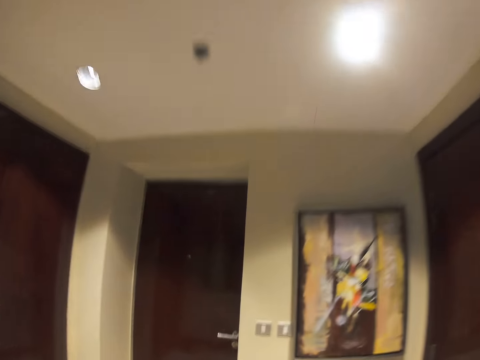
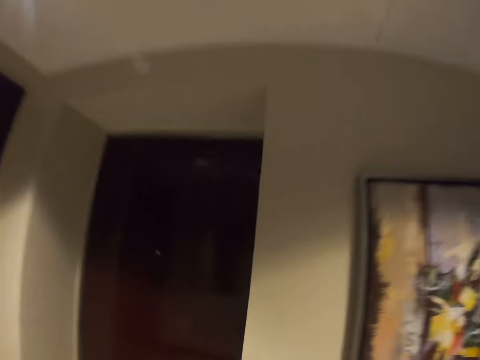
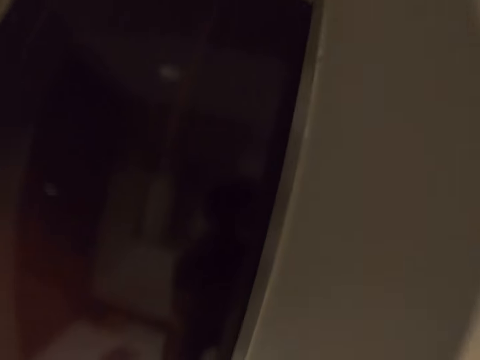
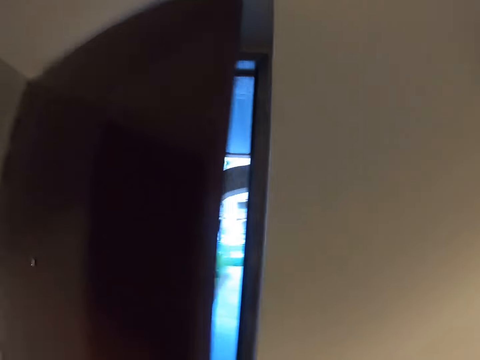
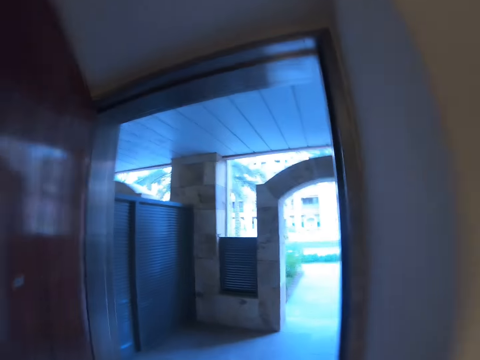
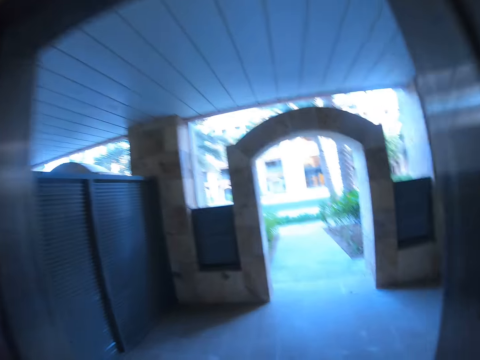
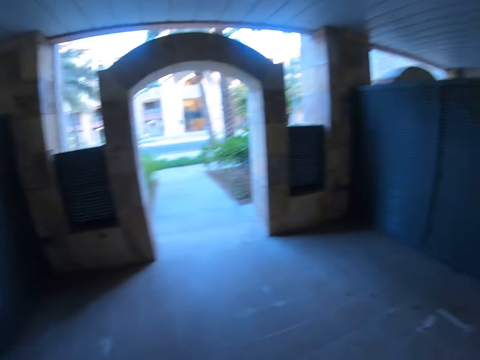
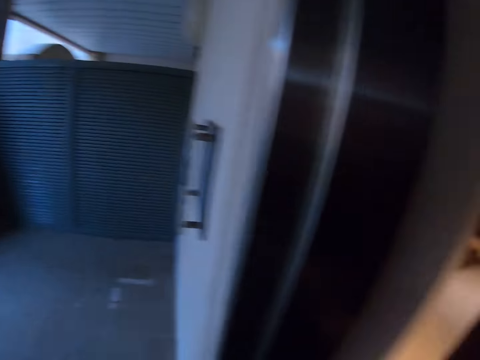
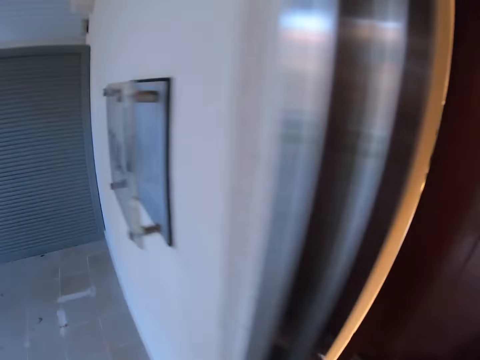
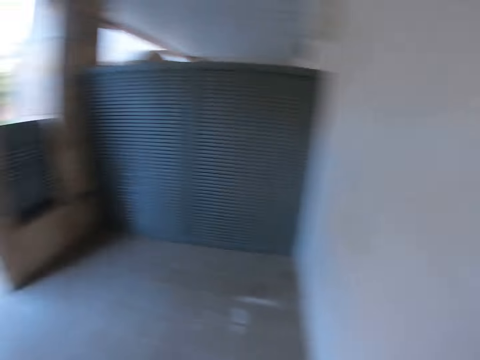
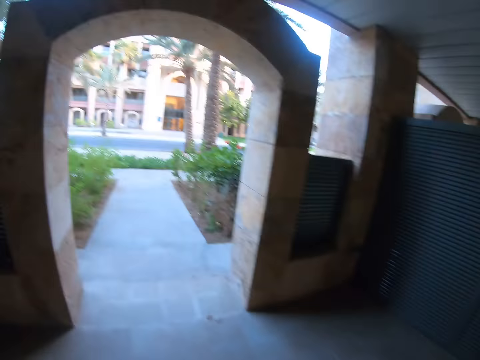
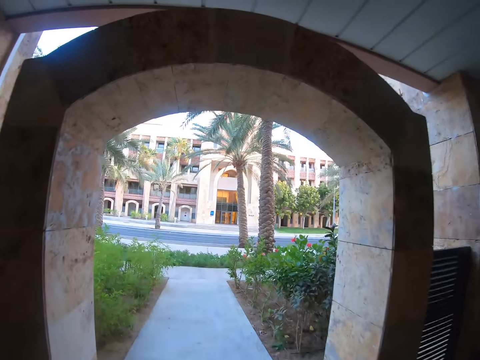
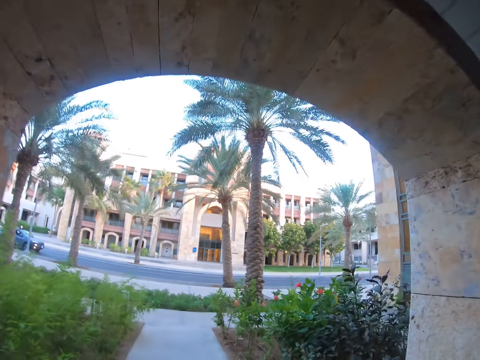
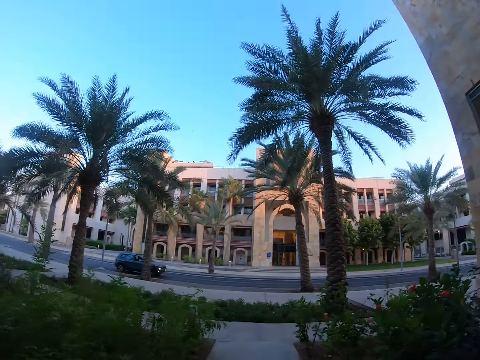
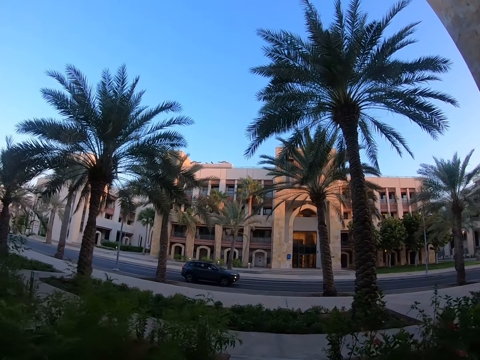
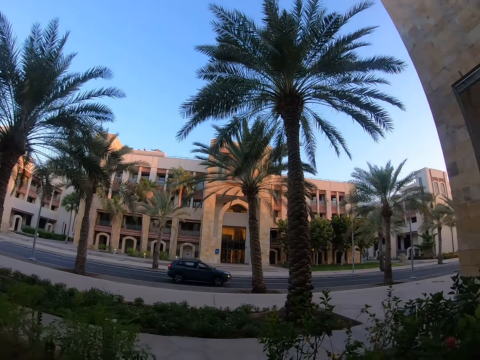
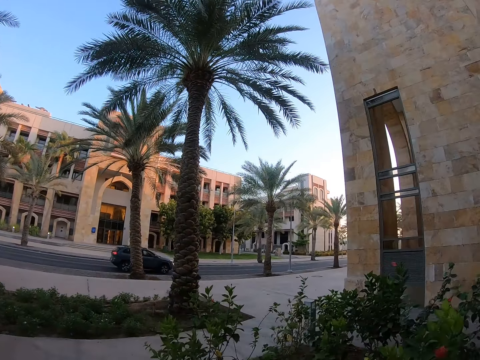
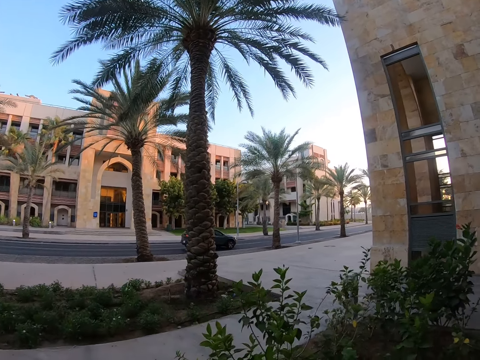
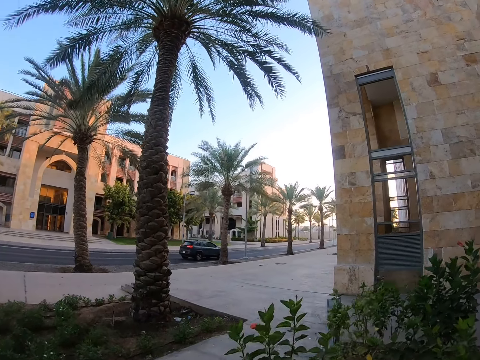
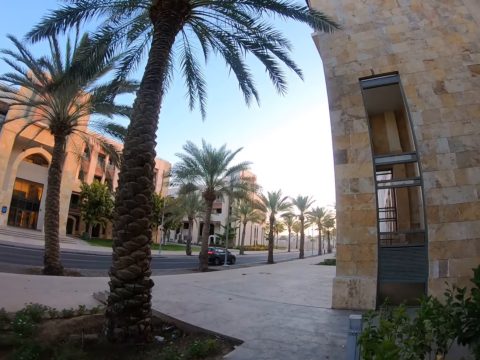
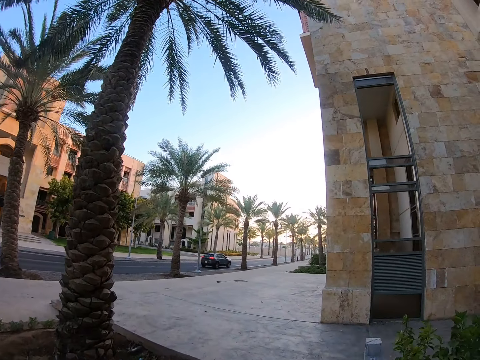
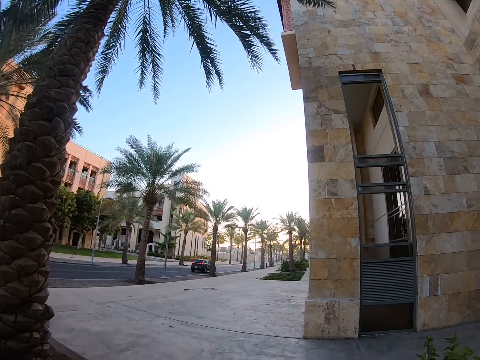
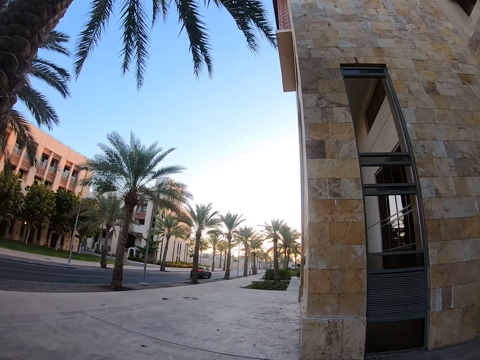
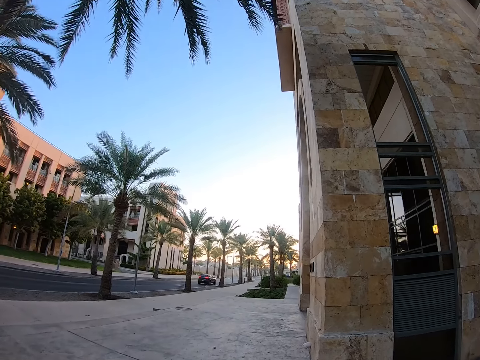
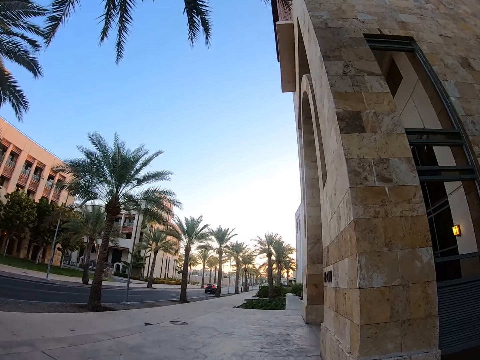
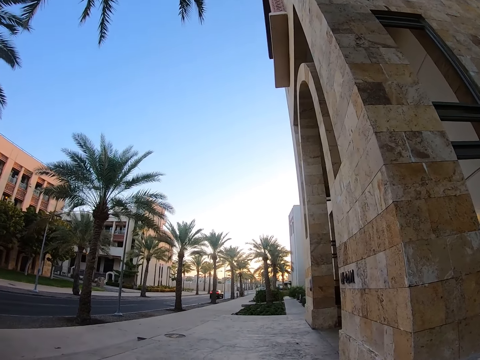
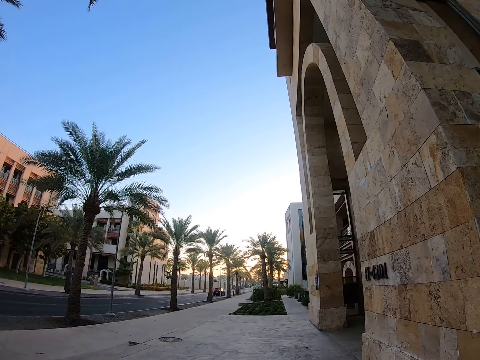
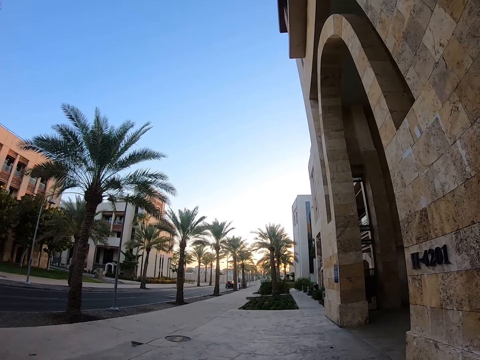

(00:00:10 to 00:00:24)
The camera wearer opens the door. They walk away, close the door and walk around.

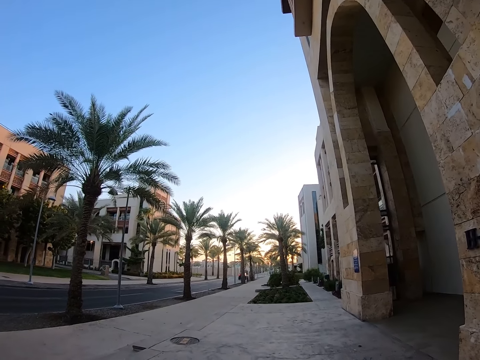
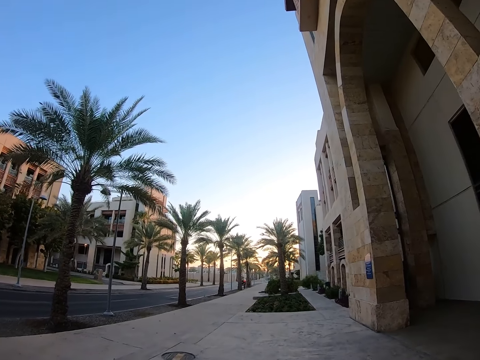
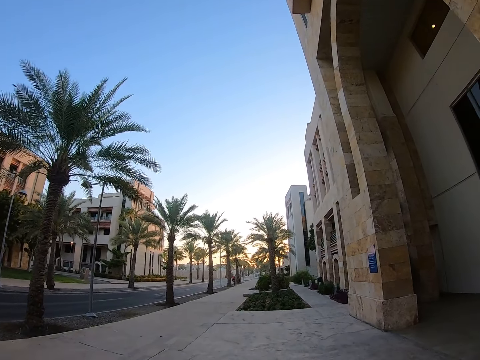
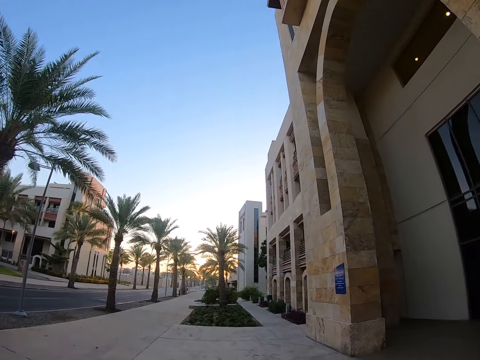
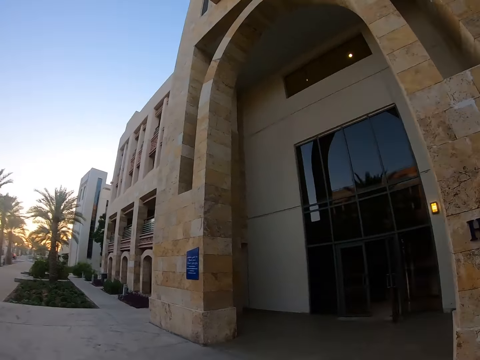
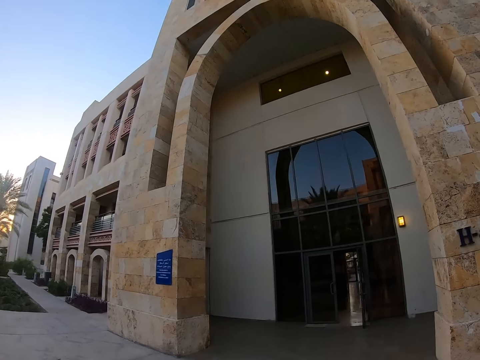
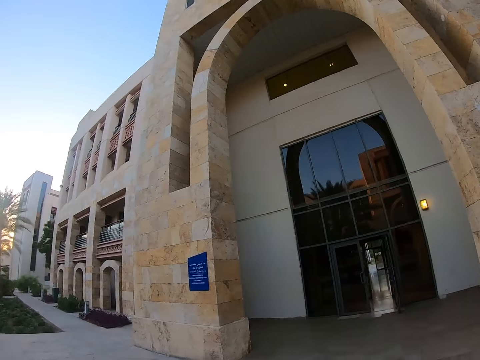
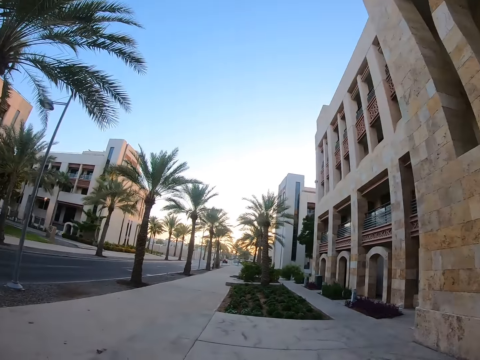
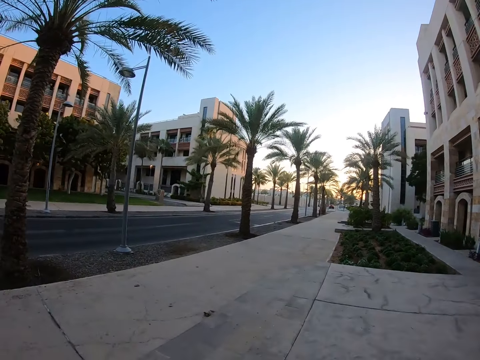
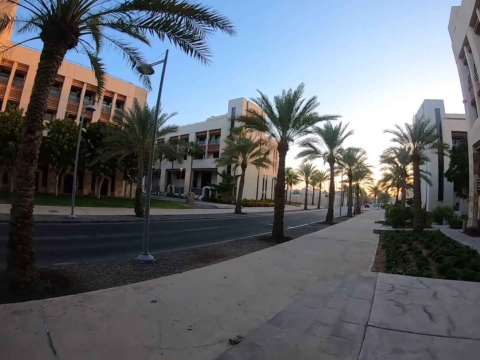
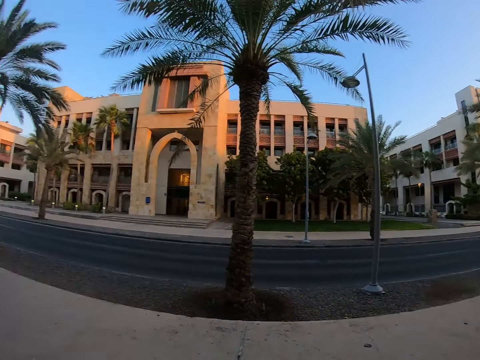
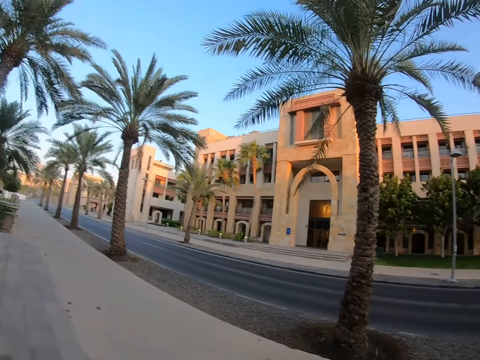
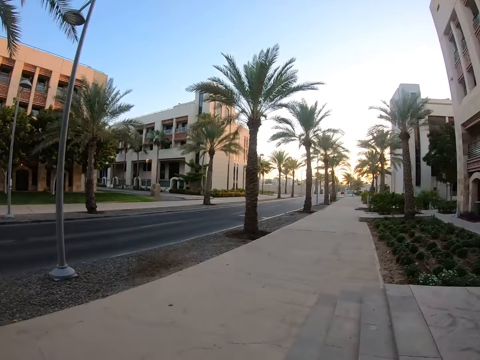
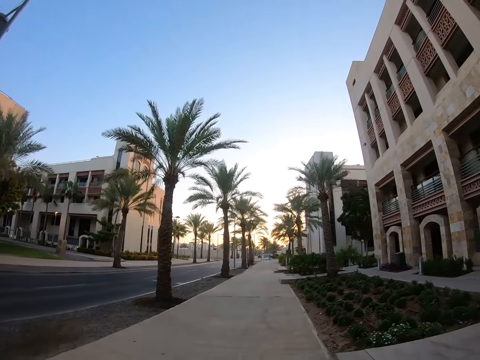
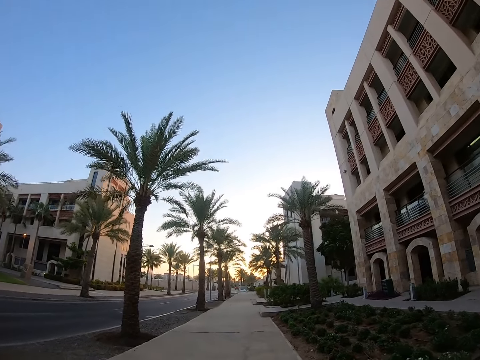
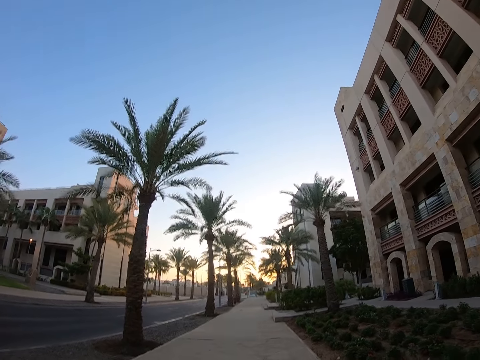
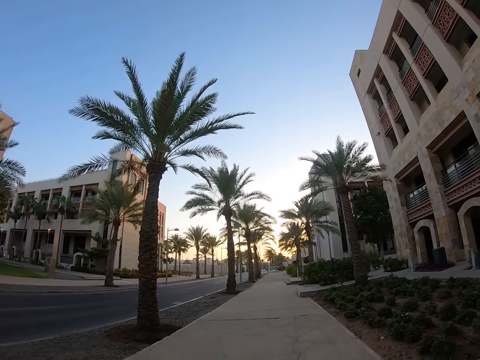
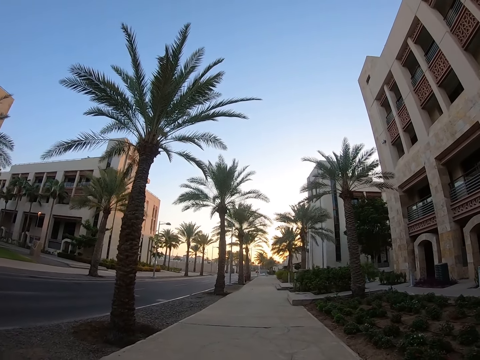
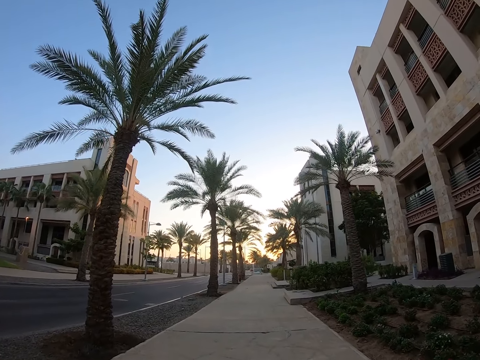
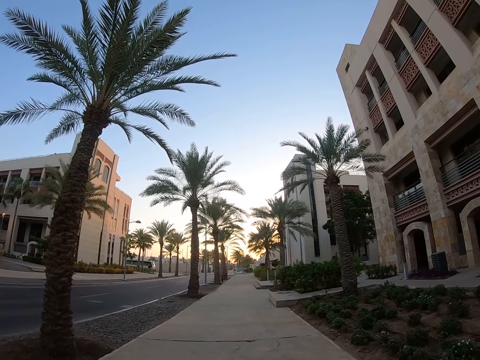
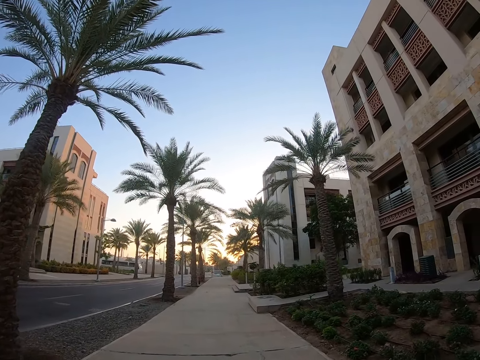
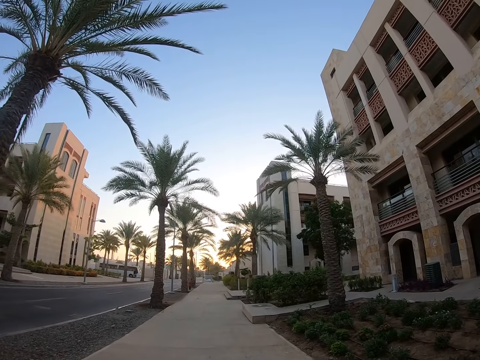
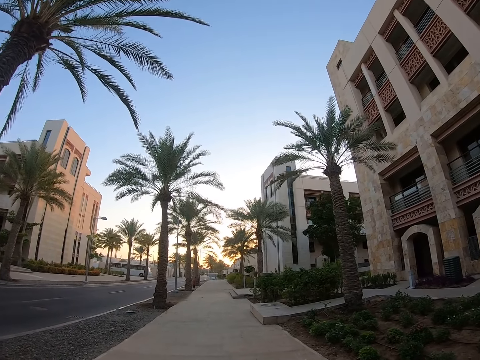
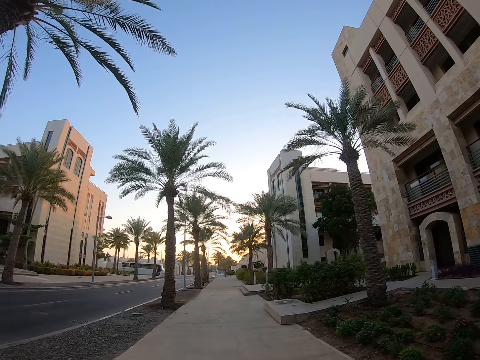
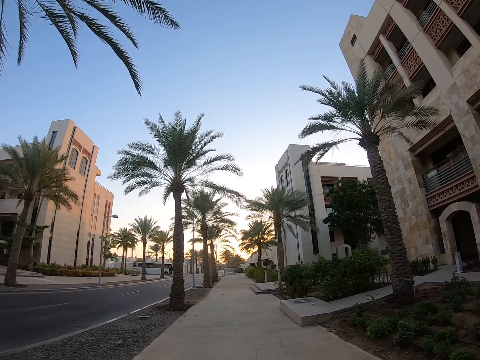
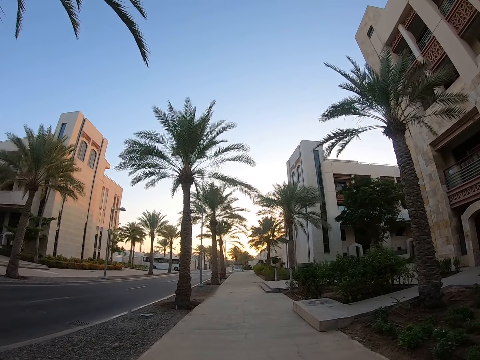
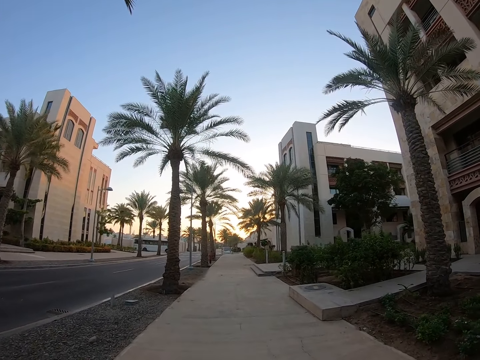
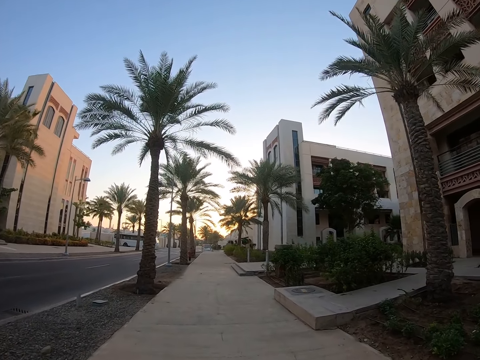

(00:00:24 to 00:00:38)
The camera wearer looks around. They walk around the street.
